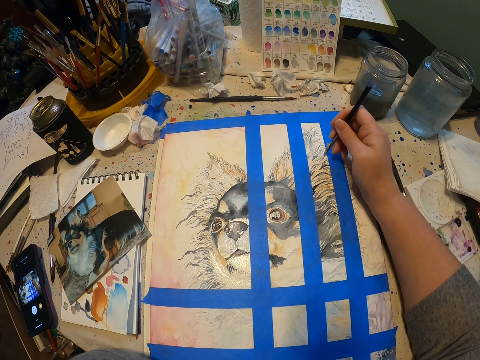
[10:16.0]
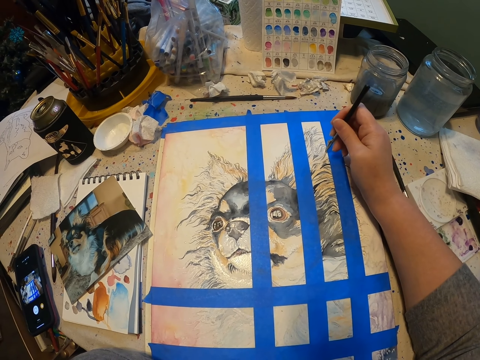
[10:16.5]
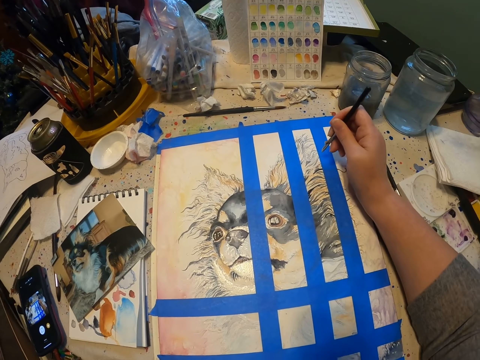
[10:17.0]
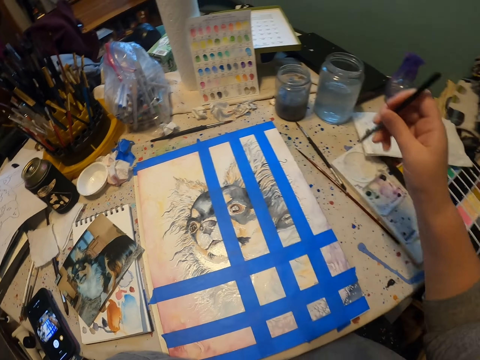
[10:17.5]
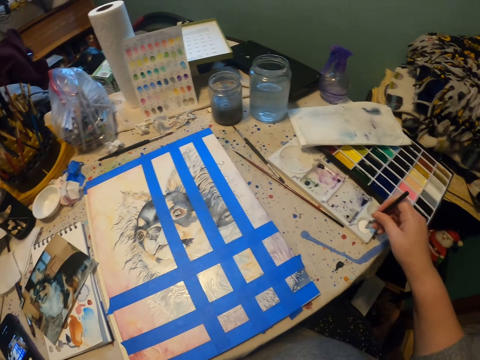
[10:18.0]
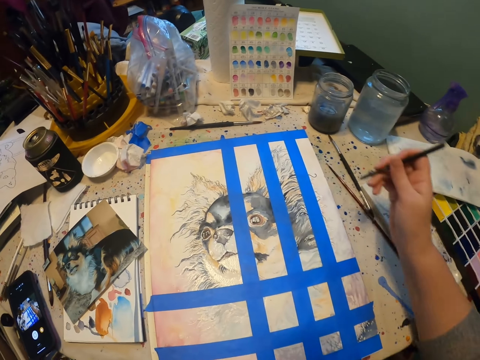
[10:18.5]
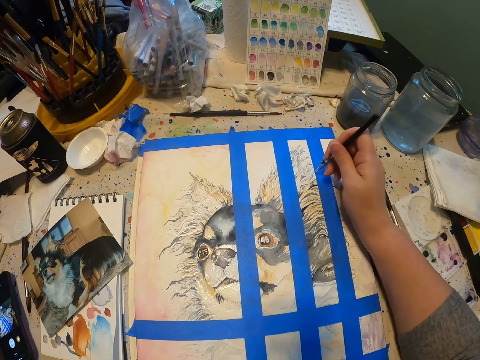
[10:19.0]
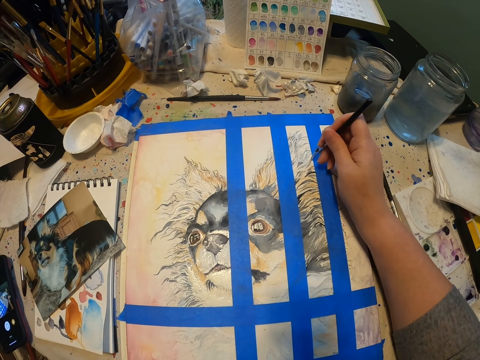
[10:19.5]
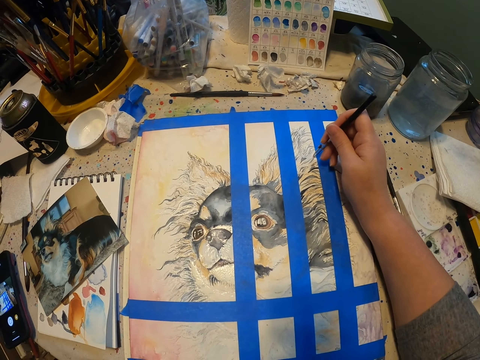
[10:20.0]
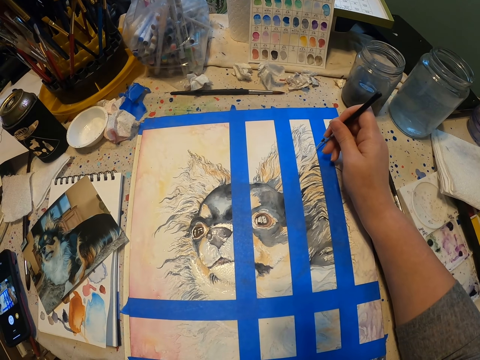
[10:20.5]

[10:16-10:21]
The camera wearer dips the pen in the white crayon. They draw the painting with the pen.

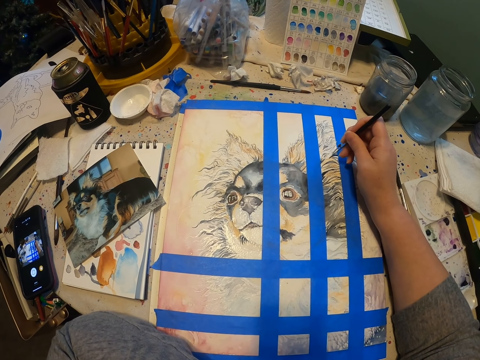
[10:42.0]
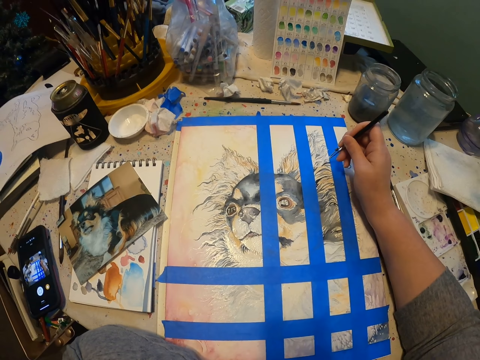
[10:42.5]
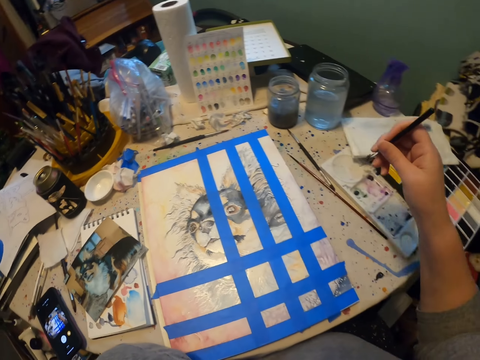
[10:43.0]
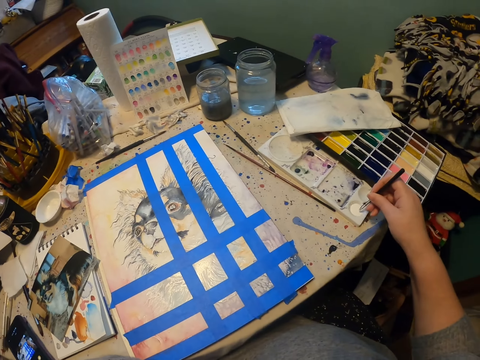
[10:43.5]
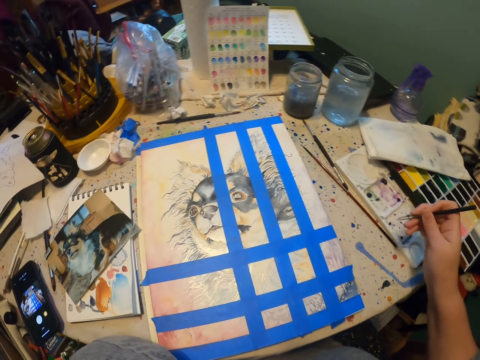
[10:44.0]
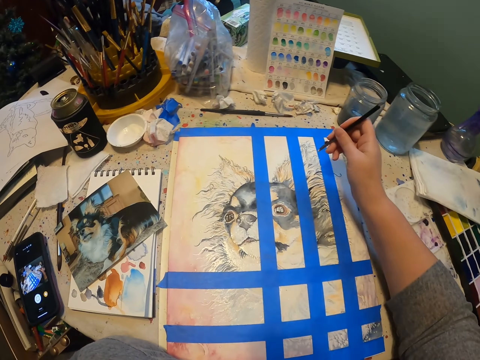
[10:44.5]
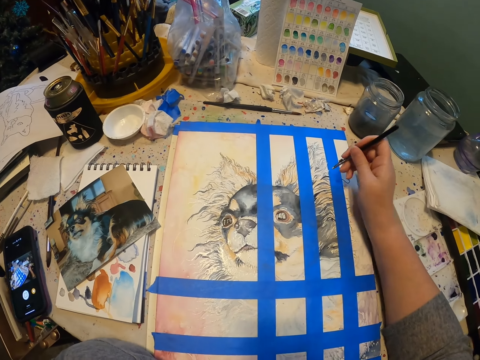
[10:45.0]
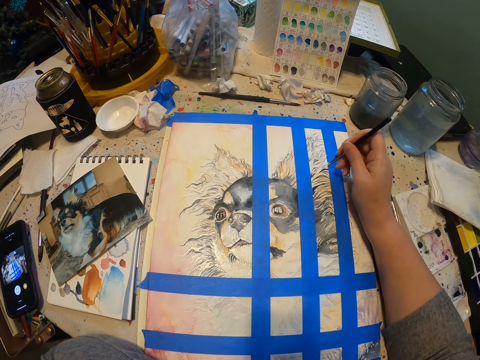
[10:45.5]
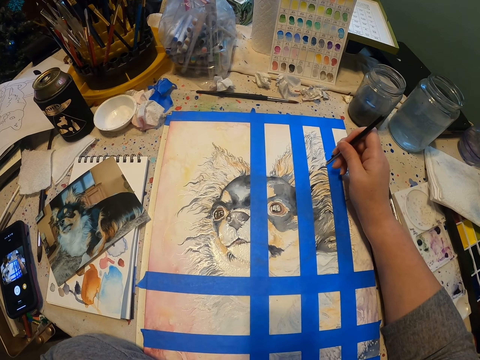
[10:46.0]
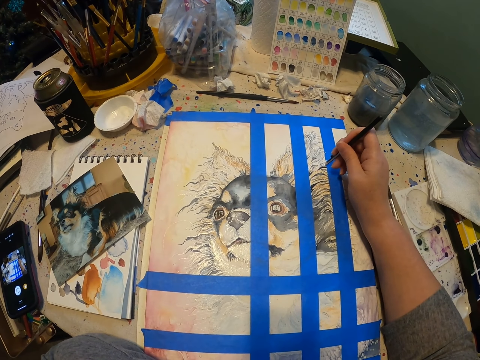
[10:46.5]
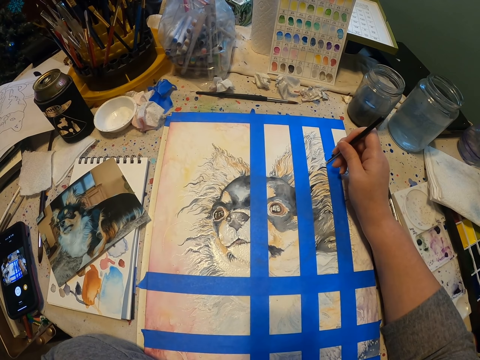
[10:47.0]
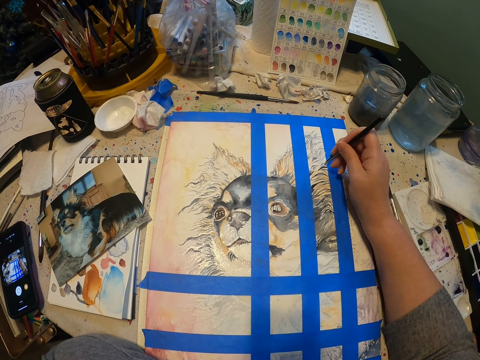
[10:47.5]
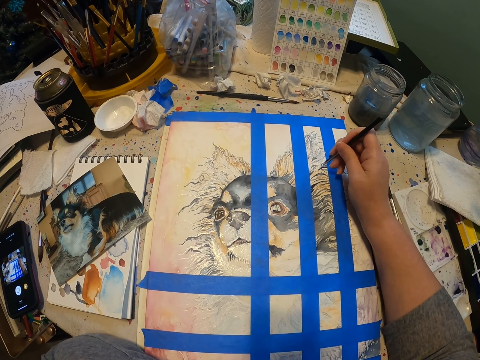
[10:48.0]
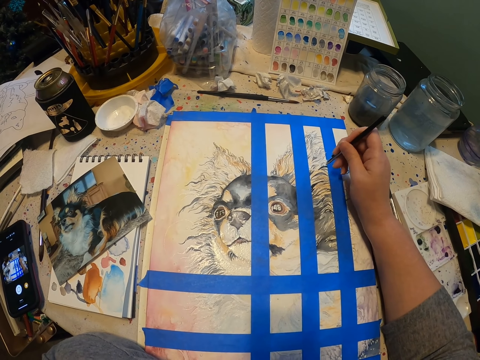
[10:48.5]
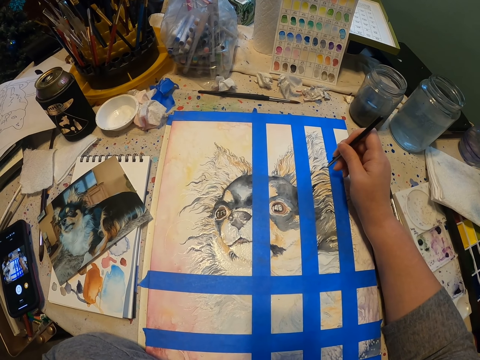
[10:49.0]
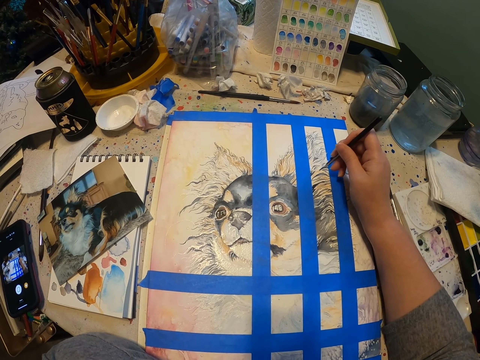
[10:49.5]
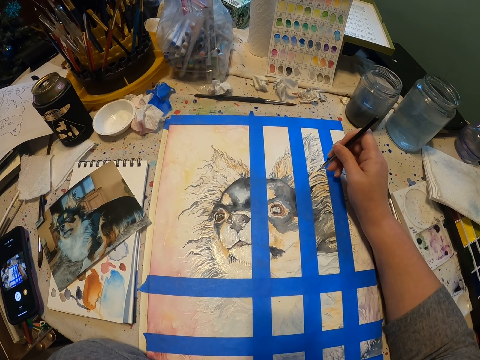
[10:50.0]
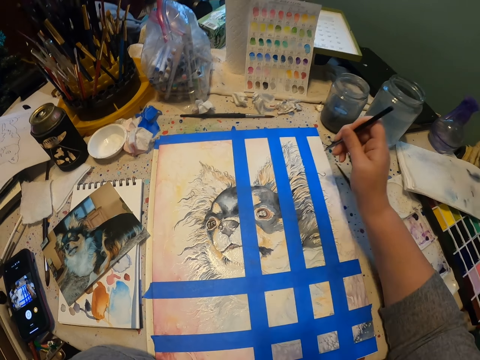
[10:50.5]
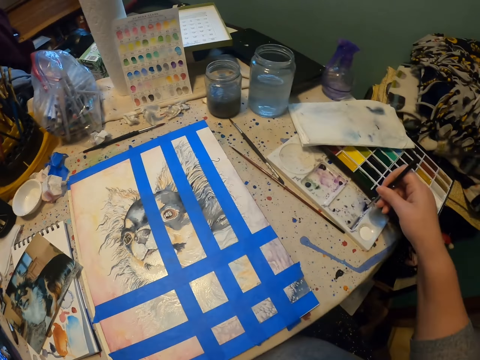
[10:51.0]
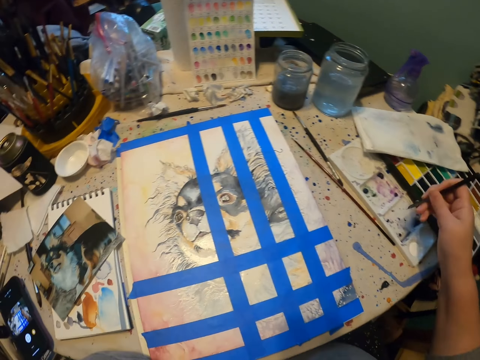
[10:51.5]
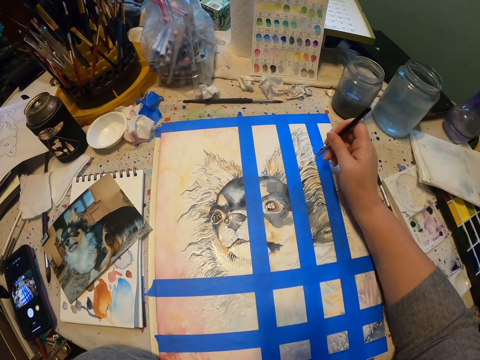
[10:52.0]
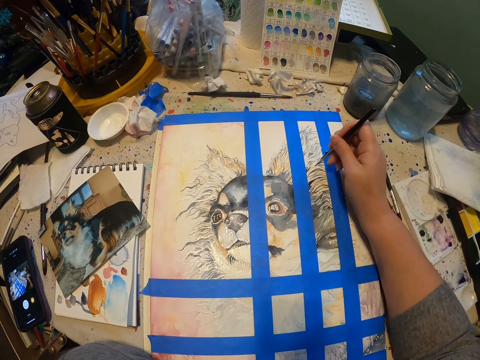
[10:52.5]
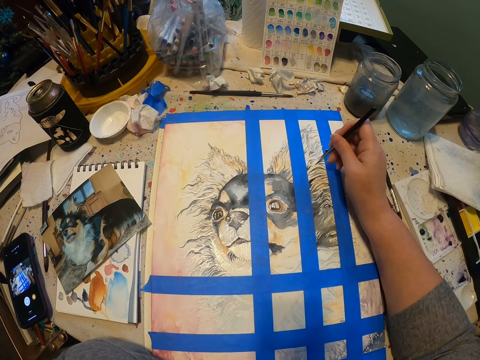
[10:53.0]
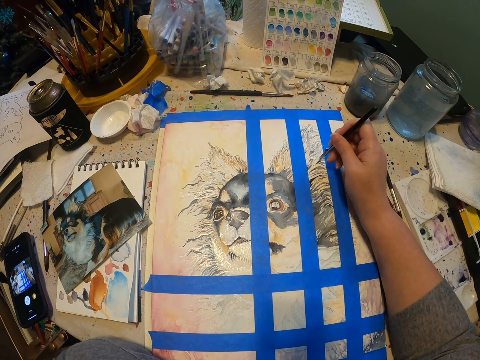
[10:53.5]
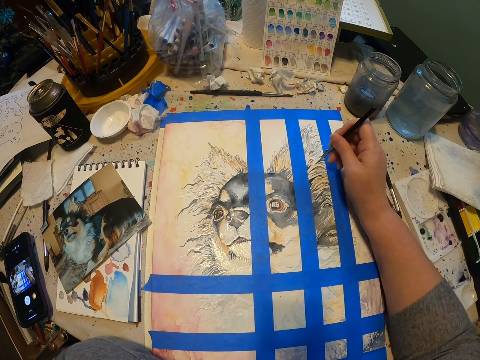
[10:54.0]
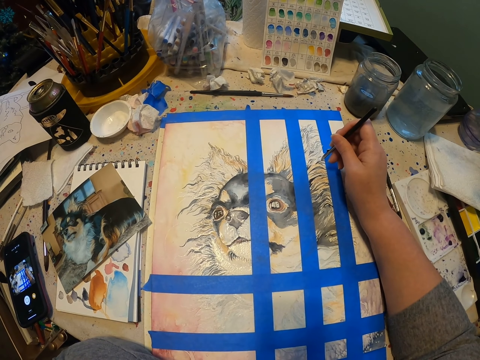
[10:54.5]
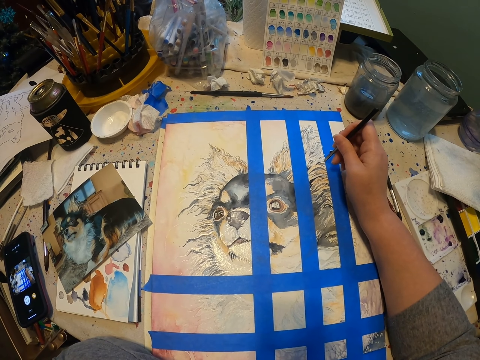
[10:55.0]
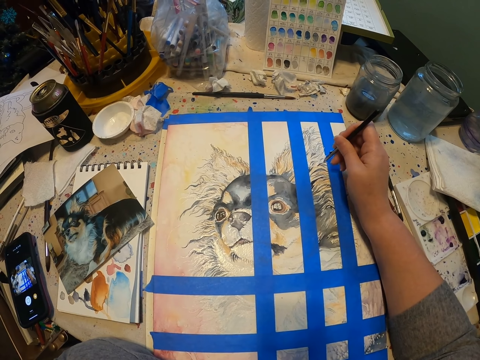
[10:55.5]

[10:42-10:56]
The camera wearer dips the pen in the white crayon. They draw the painting with the pen. They dip the pen in the white crayon. They draw the painting with the pen.

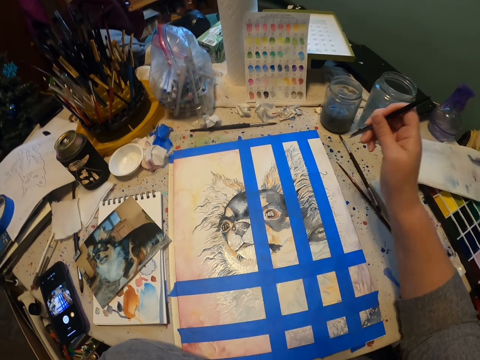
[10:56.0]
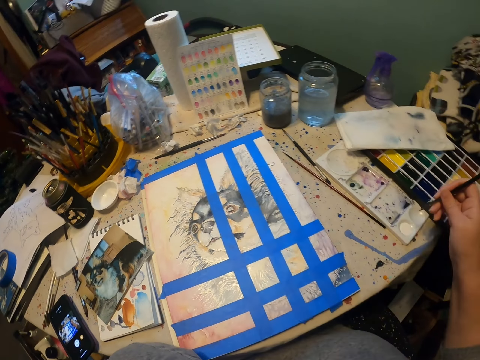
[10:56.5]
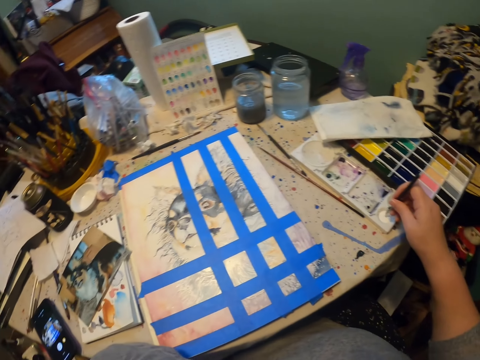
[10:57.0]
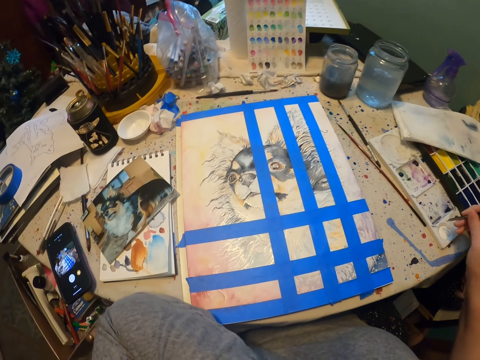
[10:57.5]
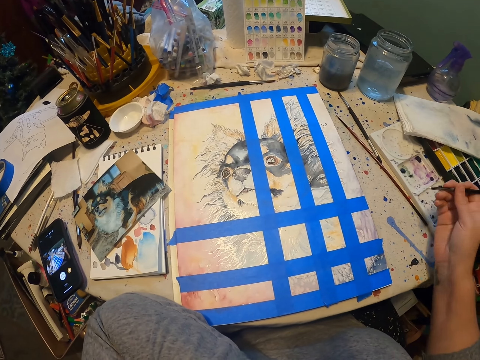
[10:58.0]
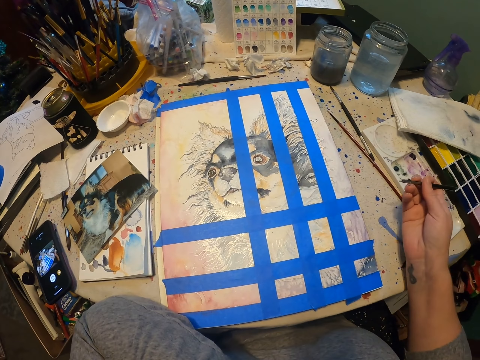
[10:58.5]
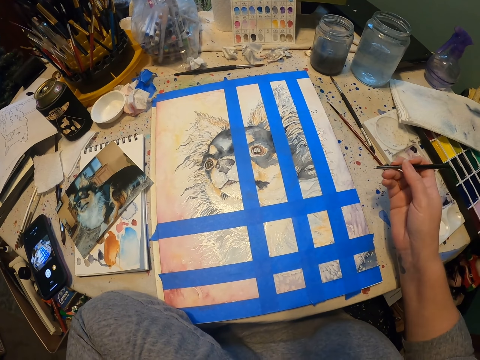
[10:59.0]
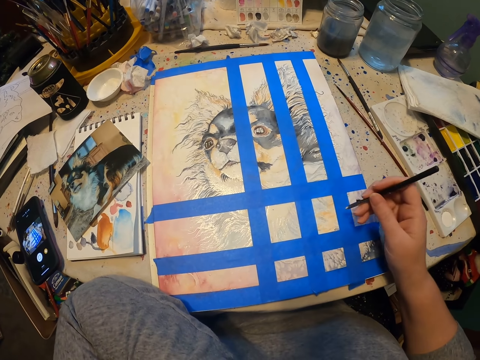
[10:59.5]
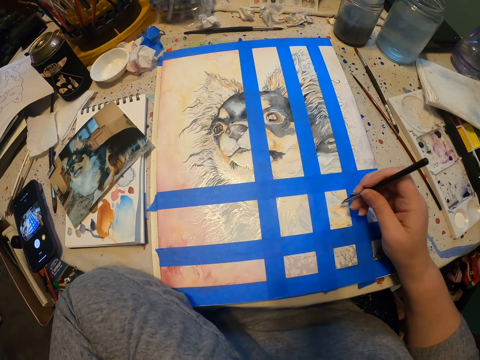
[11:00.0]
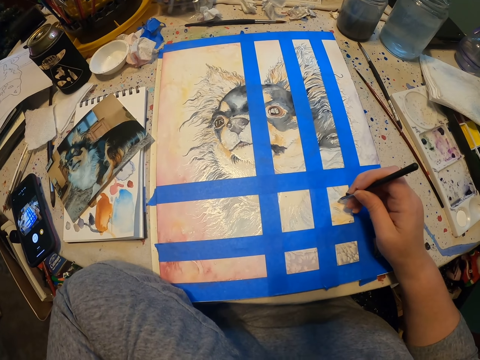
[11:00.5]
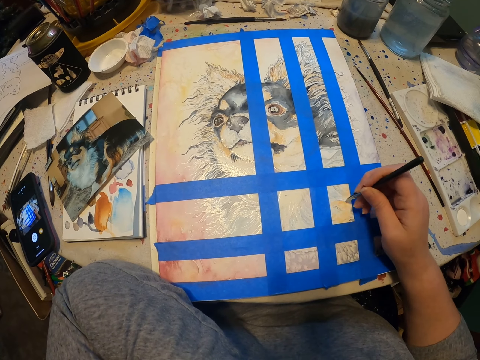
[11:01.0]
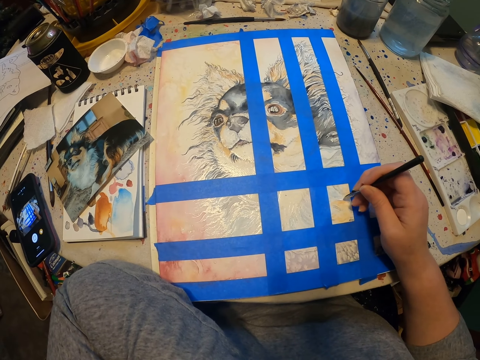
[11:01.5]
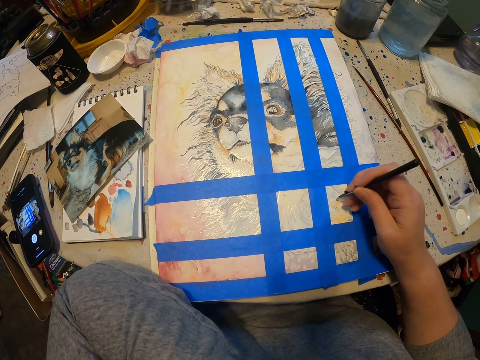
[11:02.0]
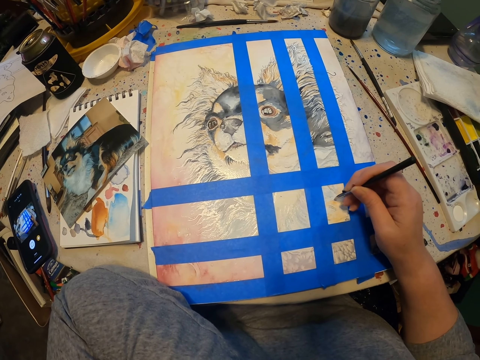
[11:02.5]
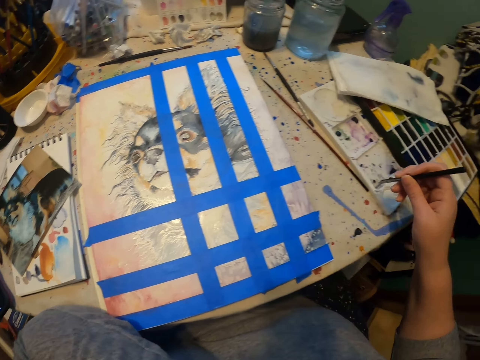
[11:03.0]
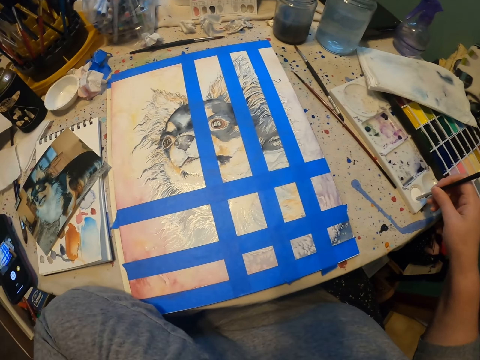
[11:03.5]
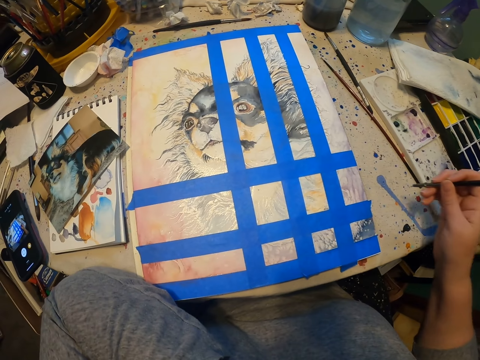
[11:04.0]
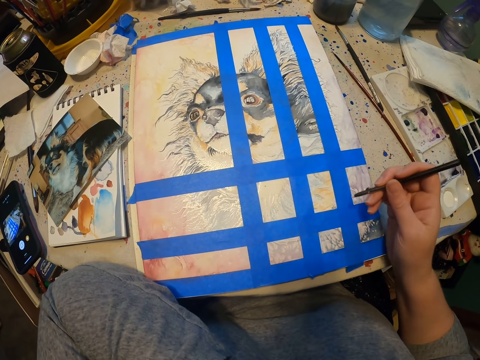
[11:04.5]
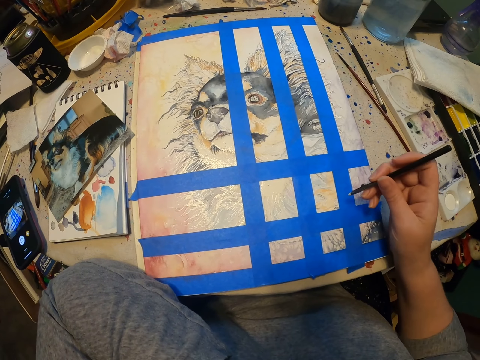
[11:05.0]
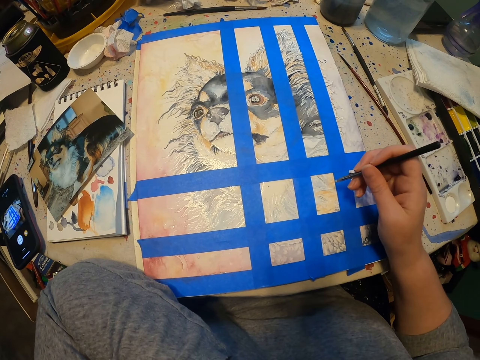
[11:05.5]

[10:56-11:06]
The camera wearer picks paint. They look around the drawing. They paint the drawing. They dip the pen in the white crayon. They look around the drawing.
